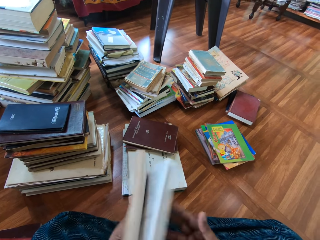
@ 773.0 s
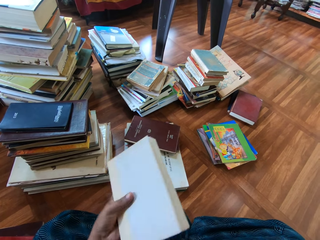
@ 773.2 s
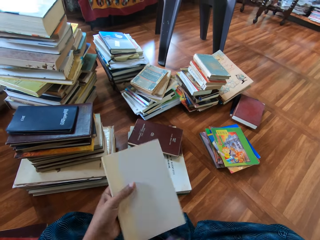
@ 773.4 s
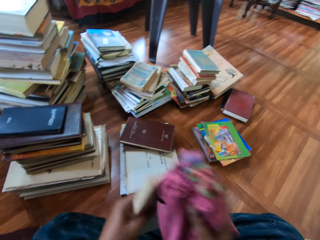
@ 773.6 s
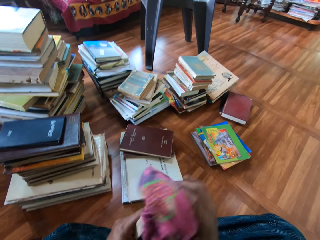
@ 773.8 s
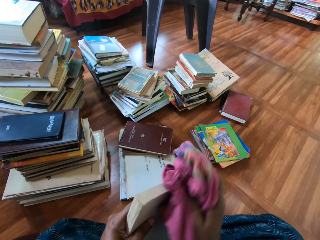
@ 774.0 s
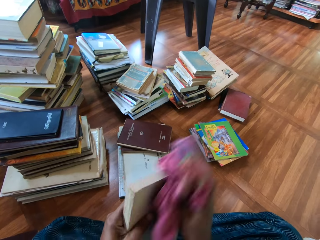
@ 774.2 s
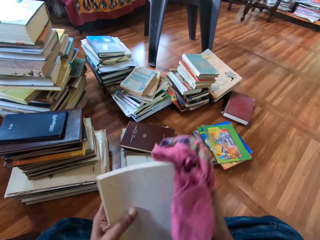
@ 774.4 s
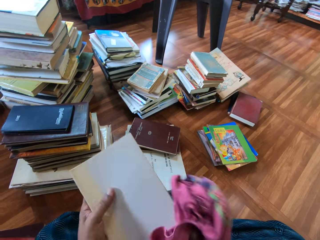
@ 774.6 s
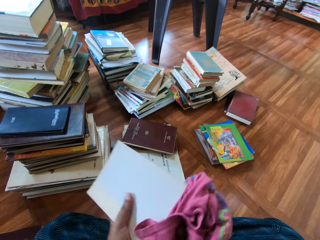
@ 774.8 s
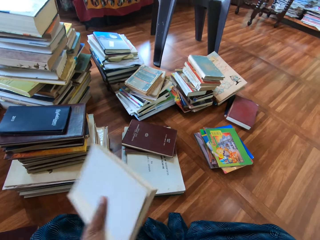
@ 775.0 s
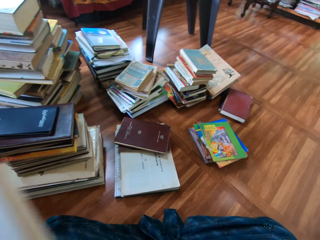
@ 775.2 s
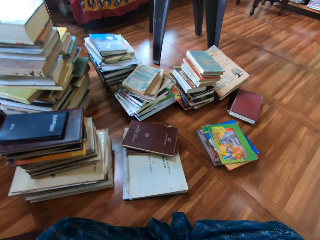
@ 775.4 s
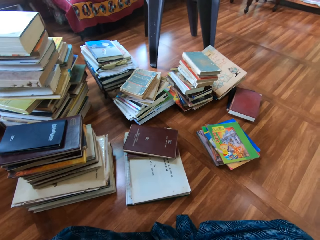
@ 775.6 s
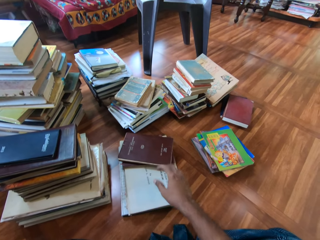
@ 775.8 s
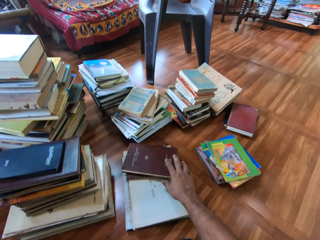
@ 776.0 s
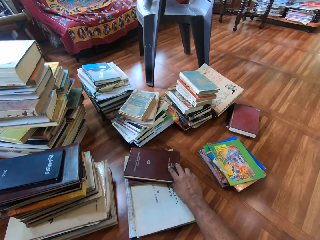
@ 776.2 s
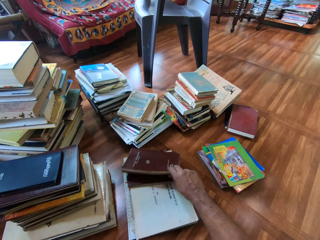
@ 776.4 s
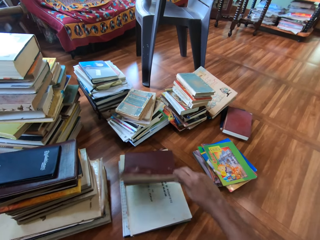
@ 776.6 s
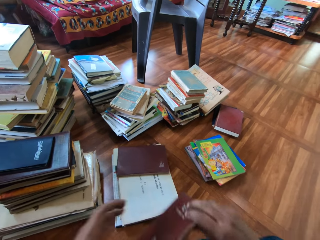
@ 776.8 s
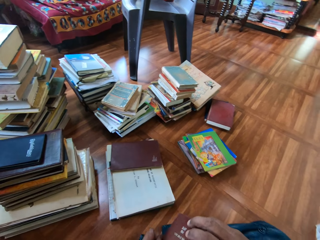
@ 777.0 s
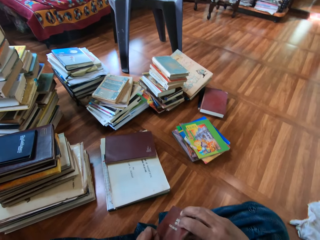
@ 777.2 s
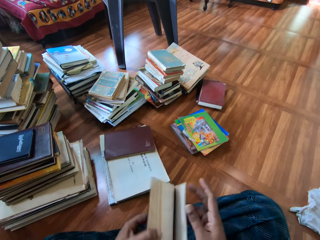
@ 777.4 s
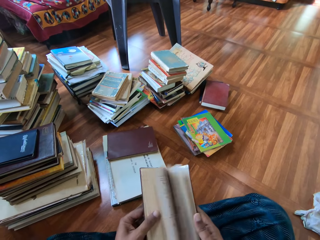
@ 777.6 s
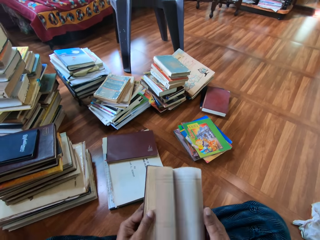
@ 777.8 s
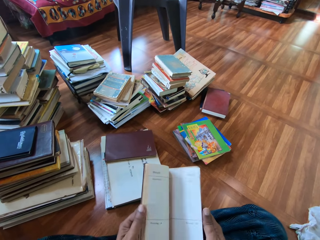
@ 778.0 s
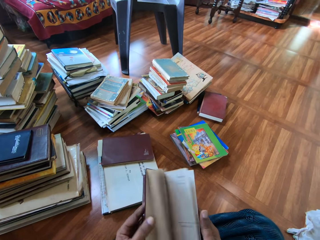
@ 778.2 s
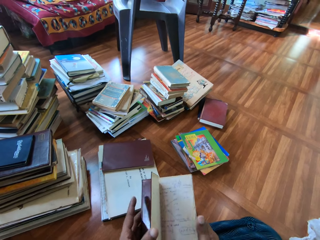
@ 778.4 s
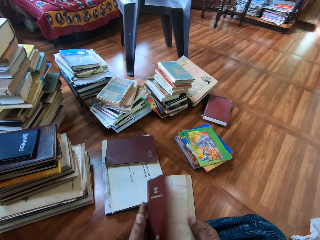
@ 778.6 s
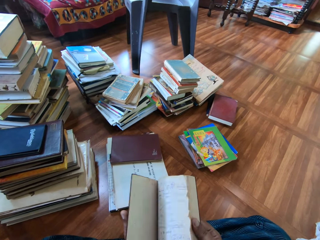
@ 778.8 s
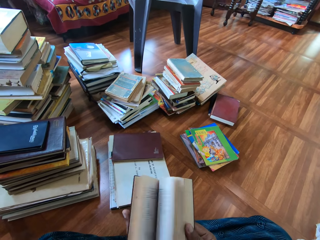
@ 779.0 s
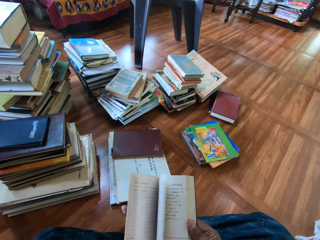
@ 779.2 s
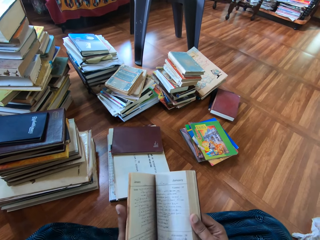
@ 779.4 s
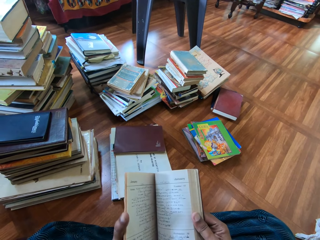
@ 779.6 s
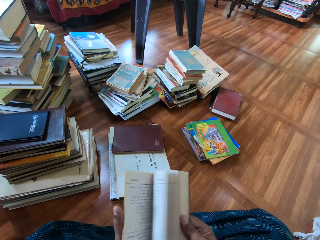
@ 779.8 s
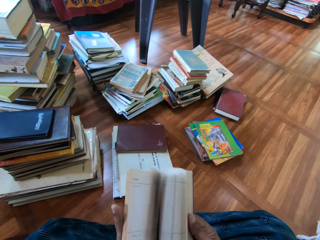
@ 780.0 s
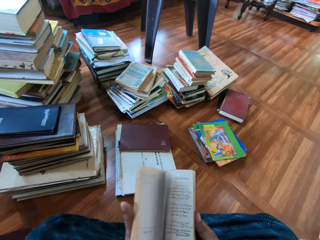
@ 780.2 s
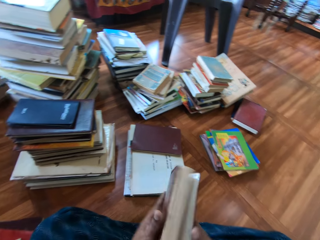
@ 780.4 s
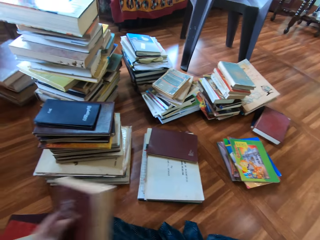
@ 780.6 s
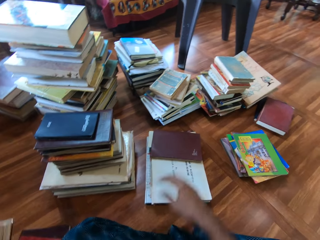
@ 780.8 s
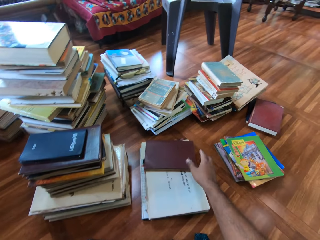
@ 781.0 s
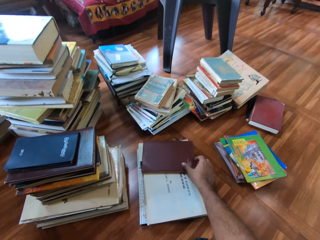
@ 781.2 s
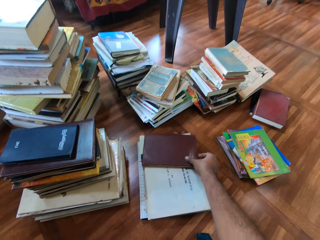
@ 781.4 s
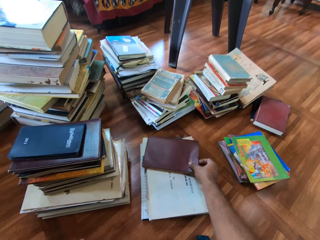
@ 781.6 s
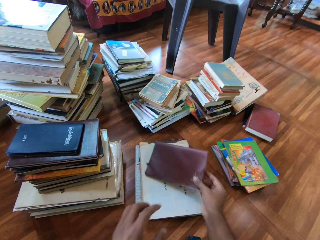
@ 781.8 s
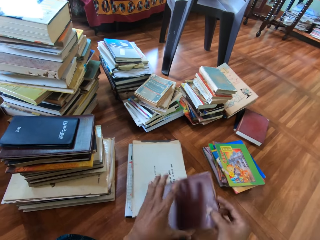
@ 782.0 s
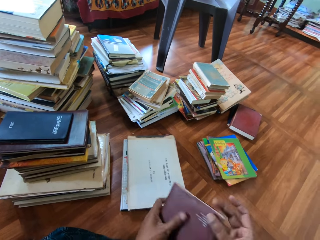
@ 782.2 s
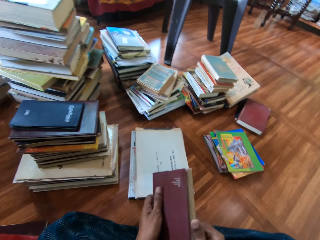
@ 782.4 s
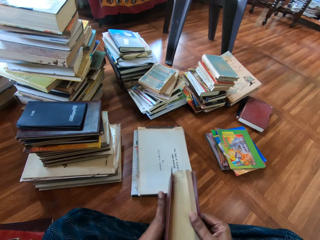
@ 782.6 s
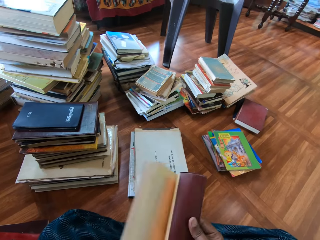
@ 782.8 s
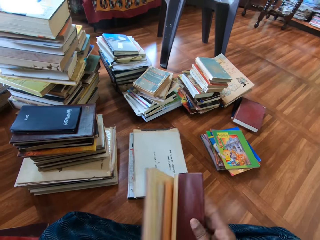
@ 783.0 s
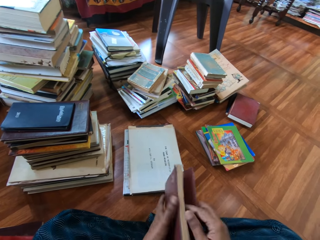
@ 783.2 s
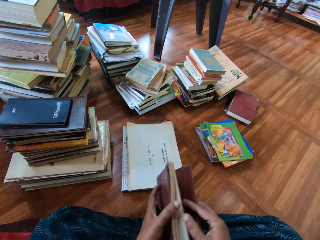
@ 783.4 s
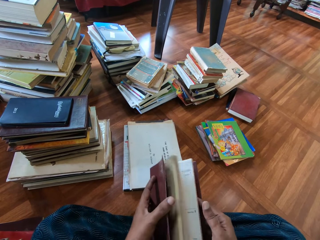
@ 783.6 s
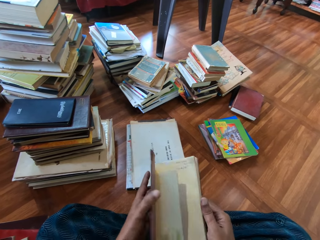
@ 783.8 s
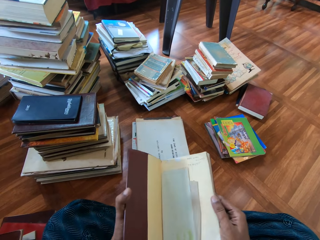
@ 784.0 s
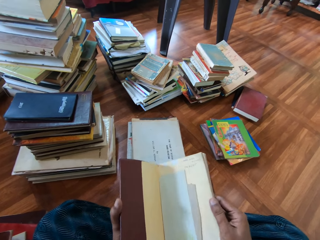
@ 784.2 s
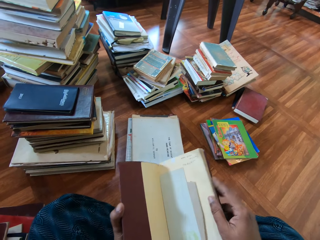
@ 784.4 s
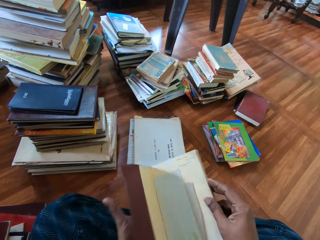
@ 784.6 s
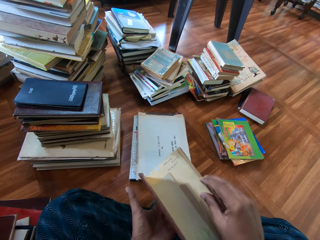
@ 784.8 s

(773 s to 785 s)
The camera wearer flips through the pages of the book in both hands with his right hand. He removes his right hand from the book in his left hand. He picks up the towel from his lap with his right hand. He cleans the book in his left hand with the towel in his right hand. He drops the towel on his lap with his right hand. He drops the book on the books on the floor with his left hand. He picks up a book from the books on the floor with his right hand. He flips through the pages of the book in both hands with his left hand. He speaks to a woman. He flips through the pages of the book in both hands with his right hand. He speaks to the woman. He passes the book from his right hand to his left hand. He drops the book on the books on the floor with his left hand. The woman speaks to the camera wearer. The camera wearer picks up a book from the books on the floor with his right hand. He holds the book in his right hand with his left hand. He flips through the pages of the book in both hands with his right hand.

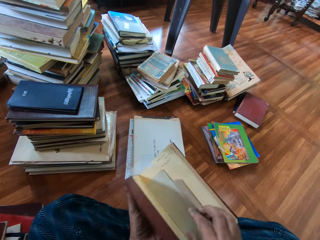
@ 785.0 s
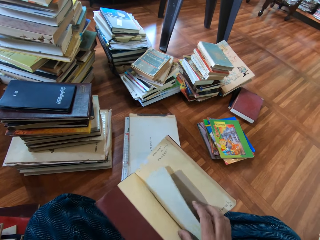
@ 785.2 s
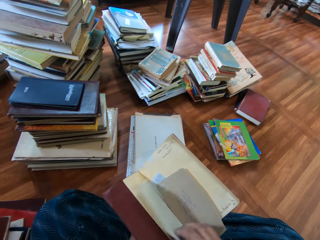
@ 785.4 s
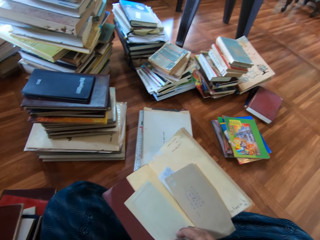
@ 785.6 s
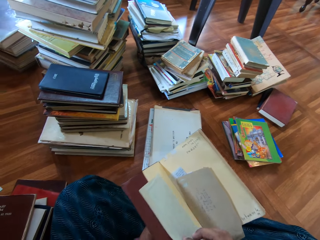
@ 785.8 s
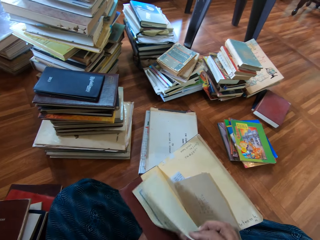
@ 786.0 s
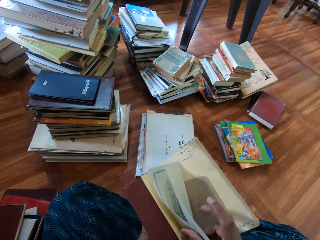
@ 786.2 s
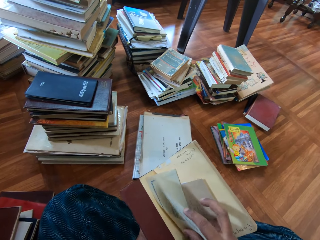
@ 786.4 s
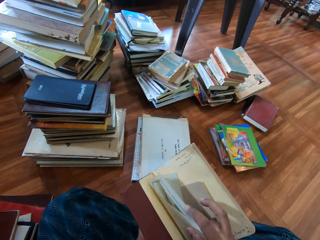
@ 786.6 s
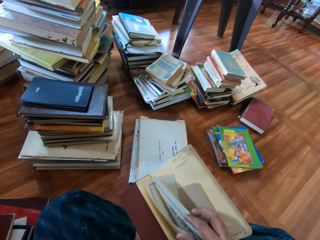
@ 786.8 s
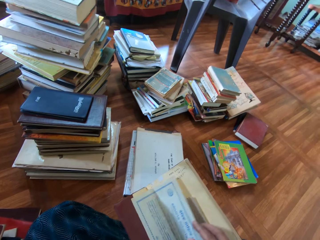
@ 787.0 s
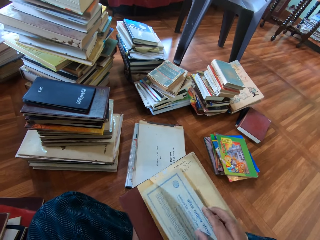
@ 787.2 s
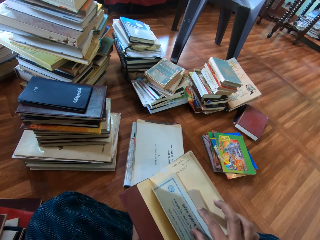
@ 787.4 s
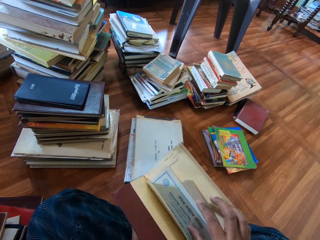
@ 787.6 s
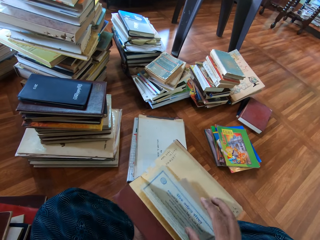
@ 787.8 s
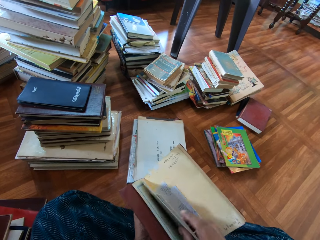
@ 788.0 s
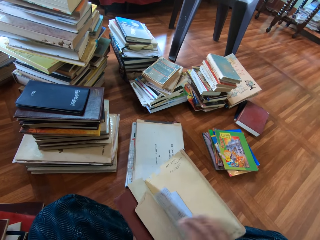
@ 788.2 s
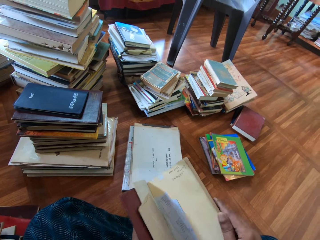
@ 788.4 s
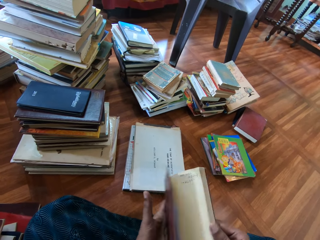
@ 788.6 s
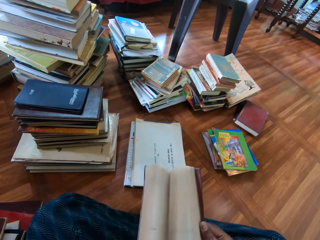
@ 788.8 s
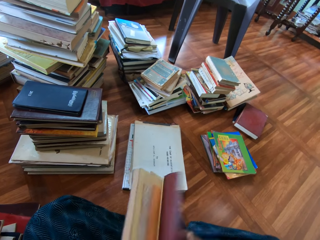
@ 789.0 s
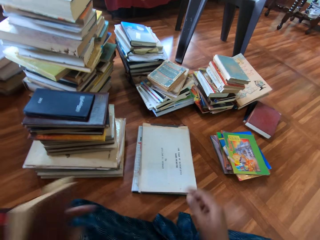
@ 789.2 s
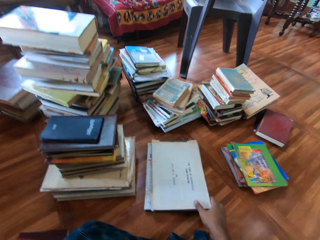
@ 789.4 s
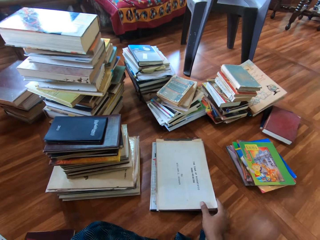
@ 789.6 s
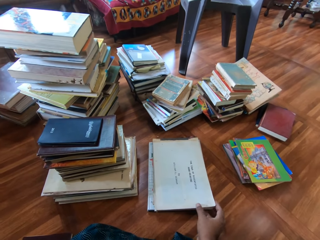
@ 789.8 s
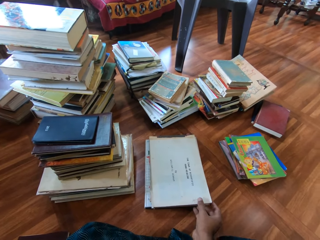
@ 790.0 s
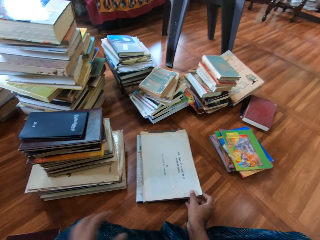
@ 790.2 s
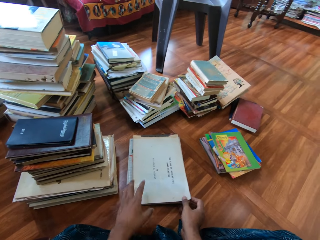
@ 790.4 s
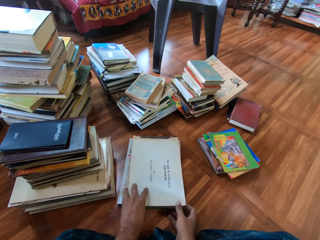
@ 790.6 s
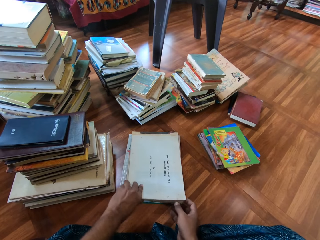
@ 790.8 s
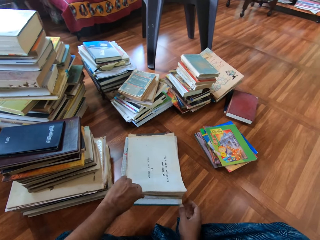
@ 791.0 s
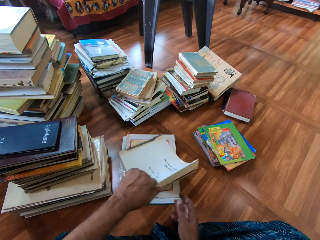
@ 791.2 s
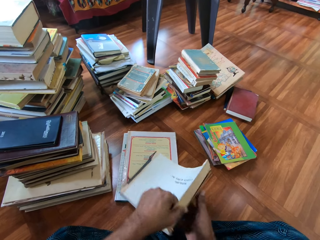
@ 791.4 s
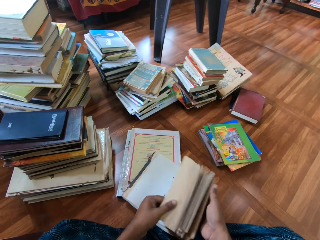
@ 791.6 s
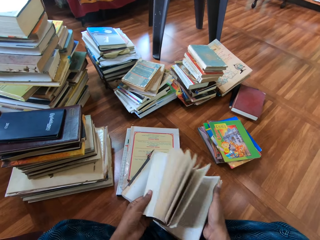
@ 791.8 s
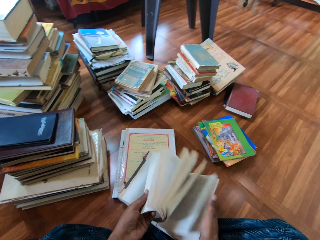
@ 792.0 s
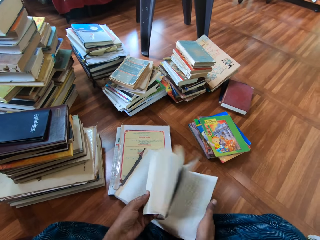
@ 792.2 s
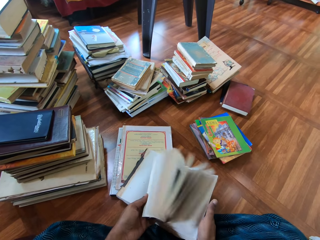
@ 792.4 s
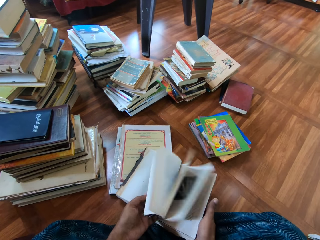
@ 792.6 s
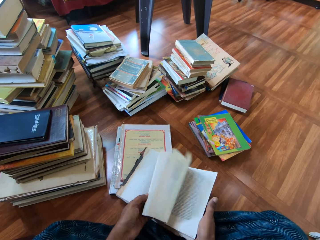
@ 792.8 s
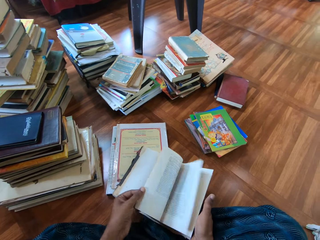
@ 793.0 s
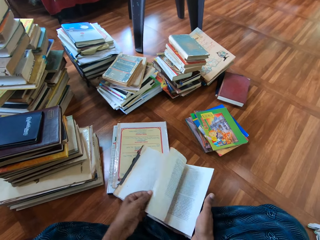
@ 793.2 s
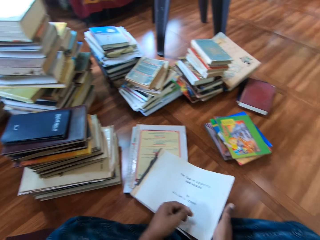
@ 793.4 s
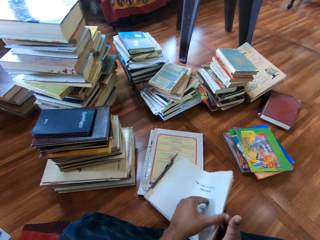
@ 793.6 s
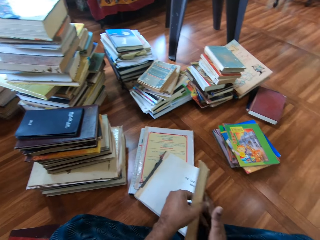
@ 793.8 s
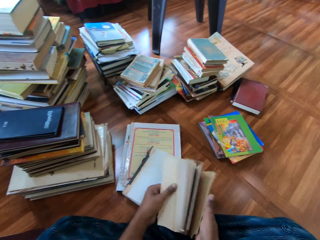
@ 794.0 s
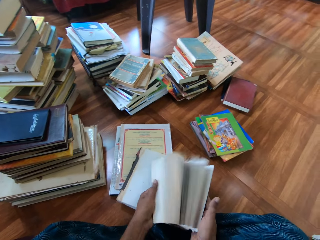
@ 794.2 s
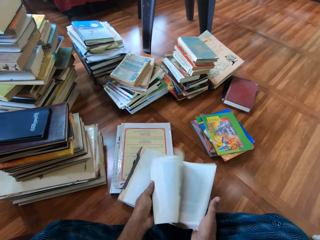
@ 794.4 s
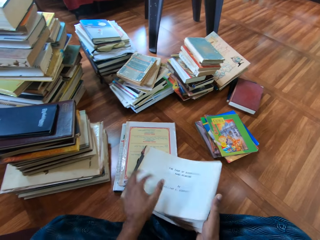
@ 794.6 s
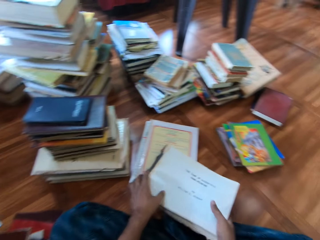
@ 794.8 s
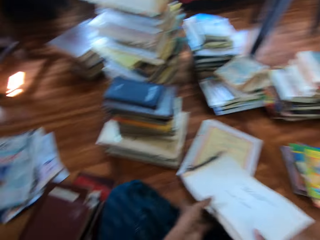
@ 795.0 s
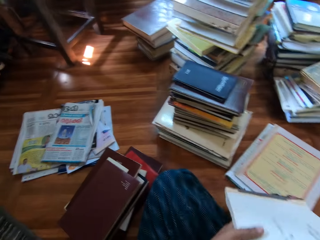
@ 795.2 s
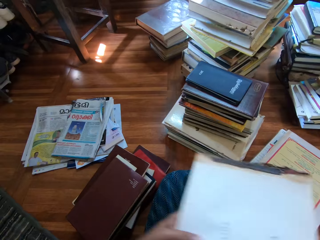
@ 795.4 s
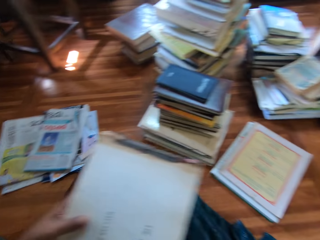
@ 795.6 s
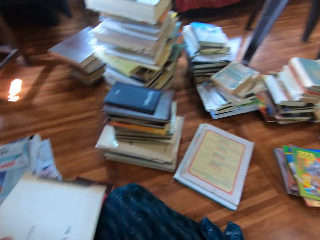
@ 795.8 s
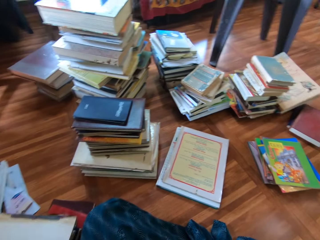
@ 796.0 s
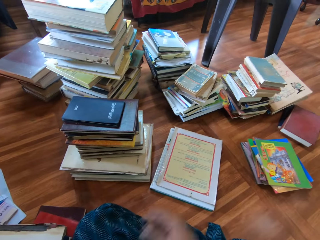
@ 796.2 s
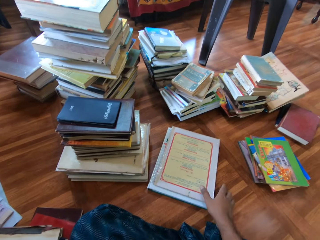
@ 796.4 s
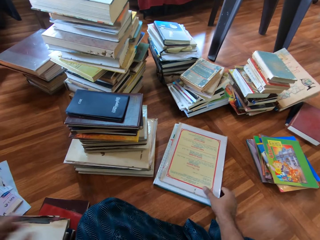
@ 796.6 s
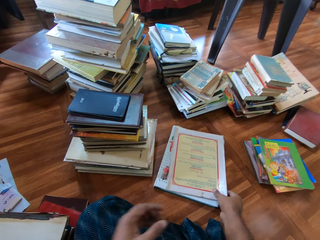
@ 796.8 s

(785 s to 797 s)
The camera wearer flips a sheet of paper inside the book with his right hand. He opens the sheet of paper inside the book with his right hand. He removes his right hand from the sheet of paper inside the book in his left hand. He flips through the pages of the book in both hands with his right hand. He removes his right hand from the book in his left hand. He drops the book on the books on the floor with his left hand. He holds the book on the books on the floor with his right hand. He removes his right hand from the book on the books on the floor. He picks up the book on the books from the floor with his left hand. He flips through the pages of the book in both hands with his left hand. He does so again. He carries the book from the books on the floor with both hands. He drops the book on the books on the floor with his left hand.
